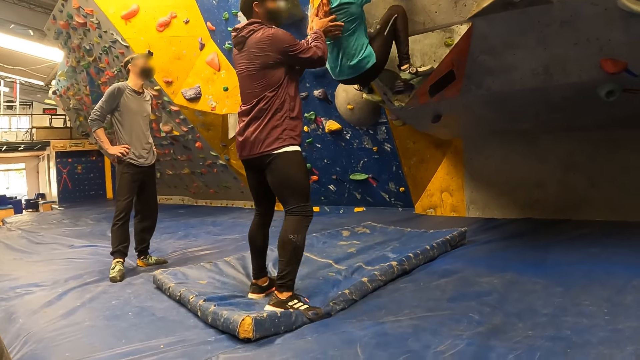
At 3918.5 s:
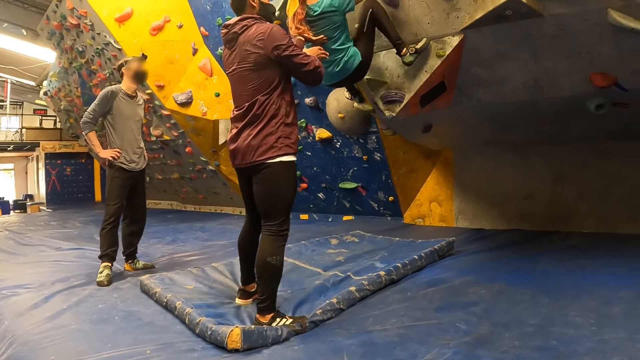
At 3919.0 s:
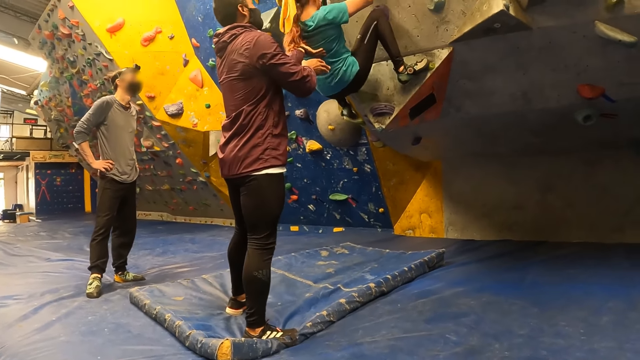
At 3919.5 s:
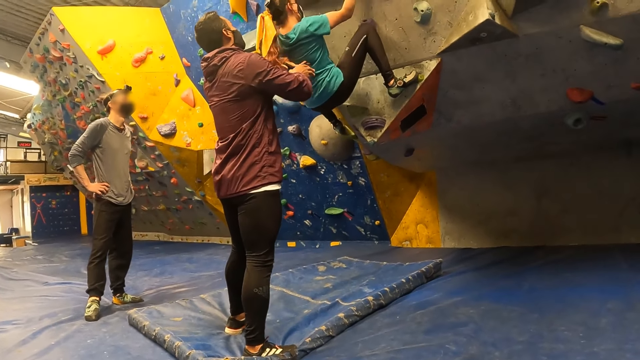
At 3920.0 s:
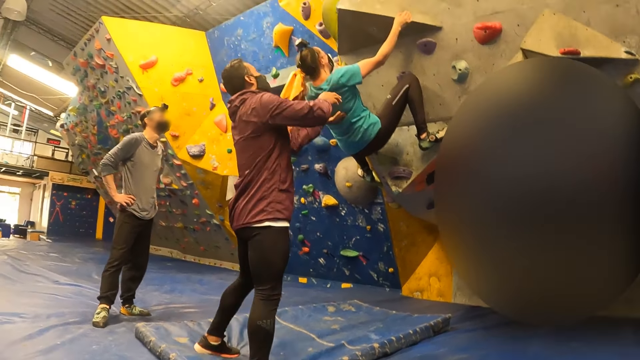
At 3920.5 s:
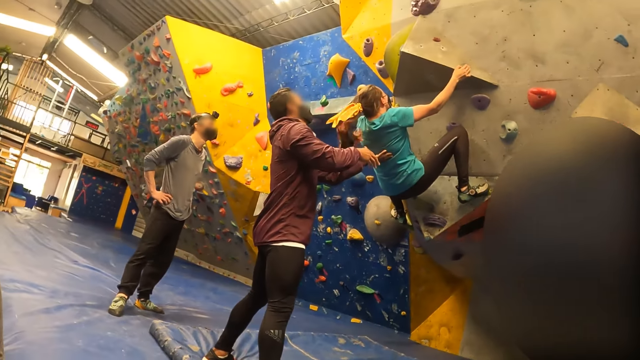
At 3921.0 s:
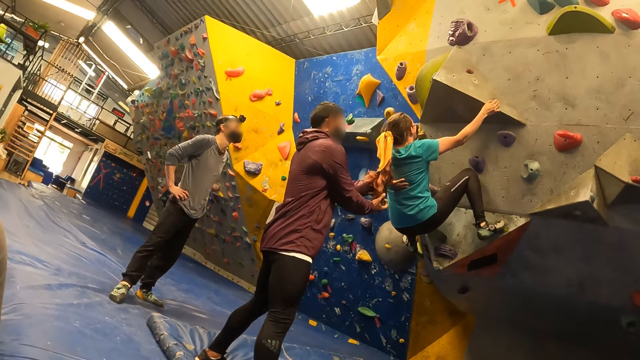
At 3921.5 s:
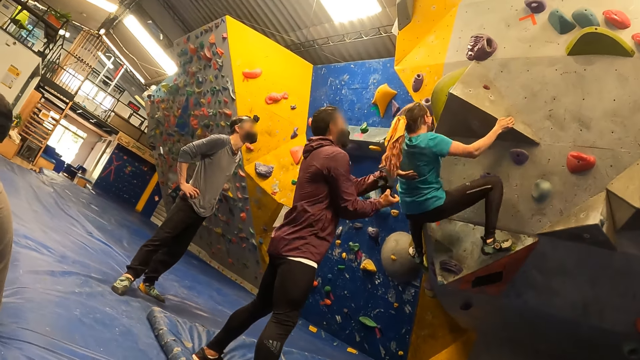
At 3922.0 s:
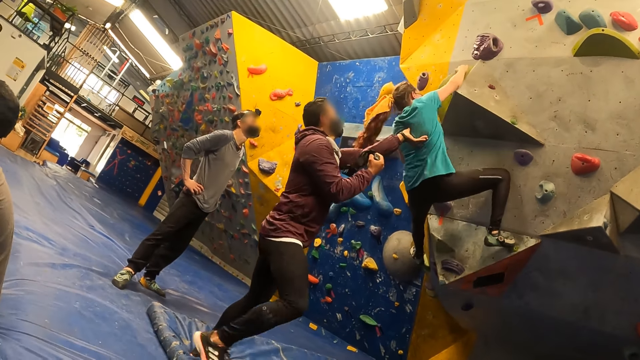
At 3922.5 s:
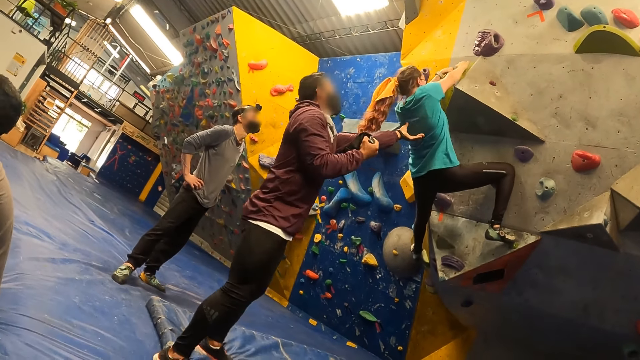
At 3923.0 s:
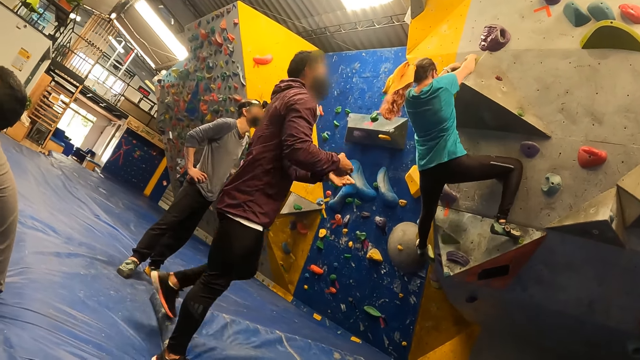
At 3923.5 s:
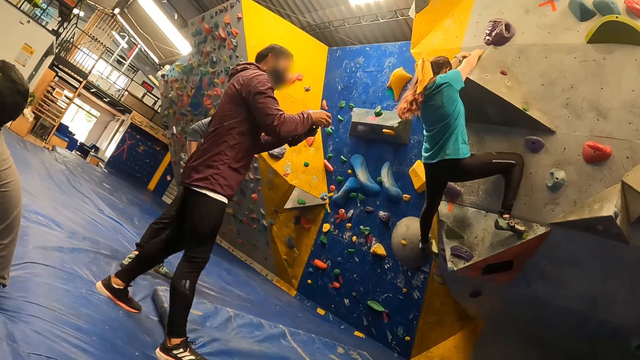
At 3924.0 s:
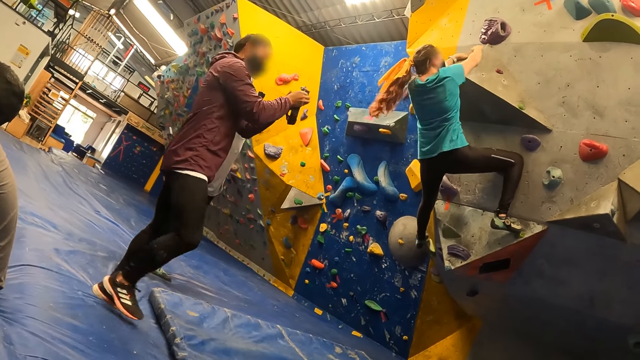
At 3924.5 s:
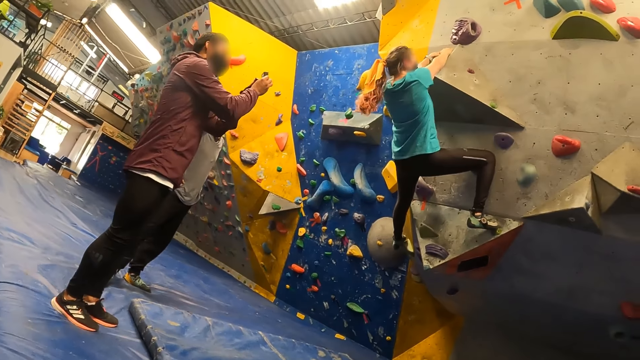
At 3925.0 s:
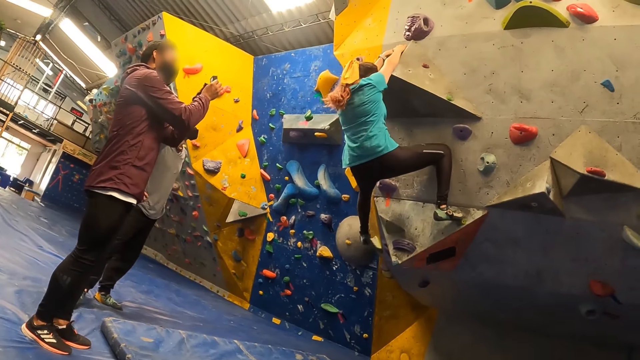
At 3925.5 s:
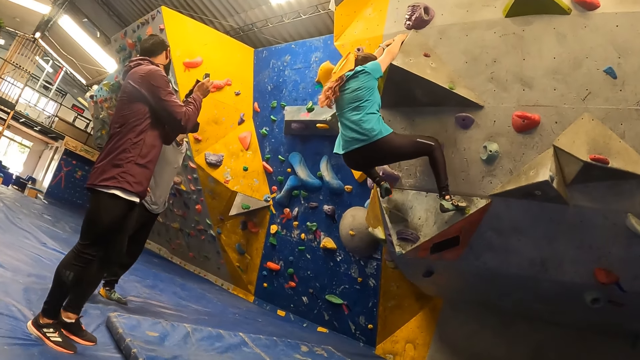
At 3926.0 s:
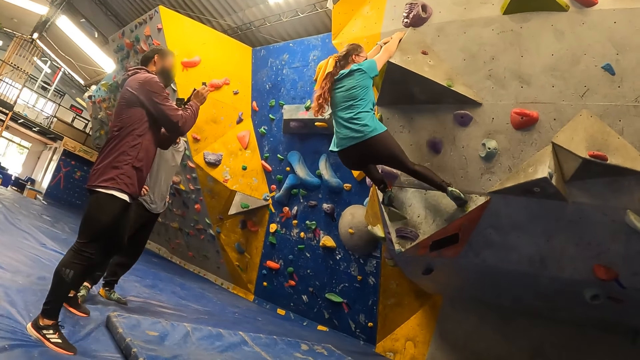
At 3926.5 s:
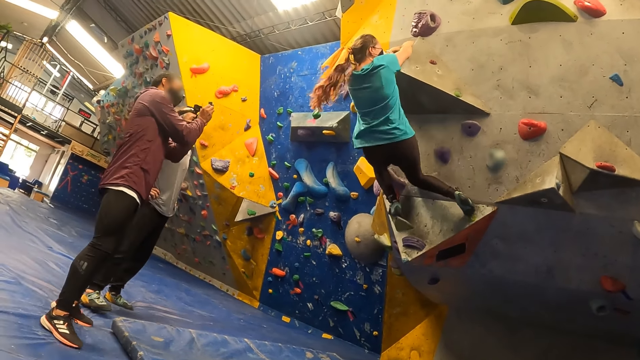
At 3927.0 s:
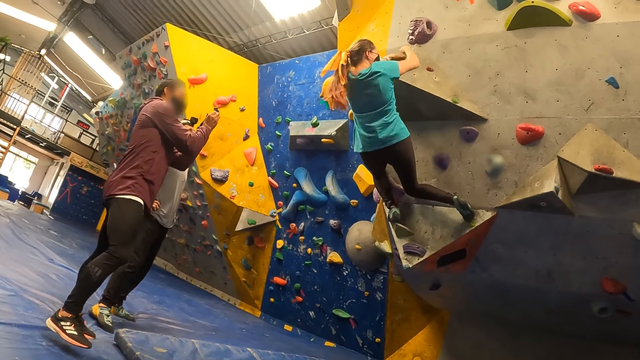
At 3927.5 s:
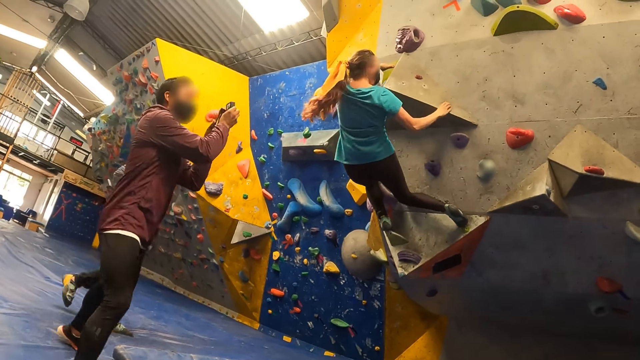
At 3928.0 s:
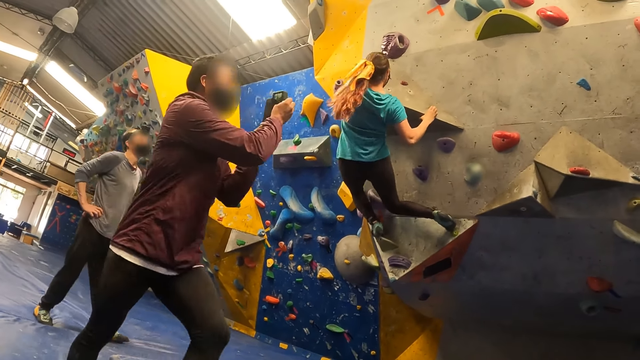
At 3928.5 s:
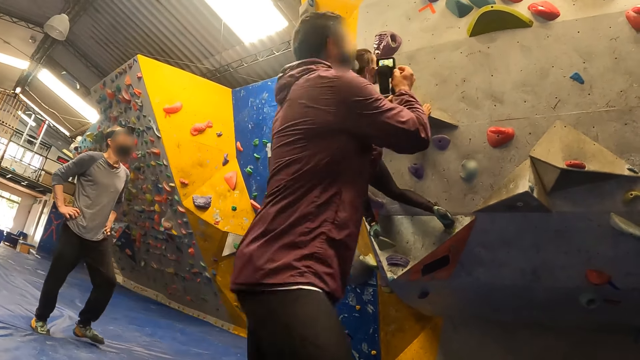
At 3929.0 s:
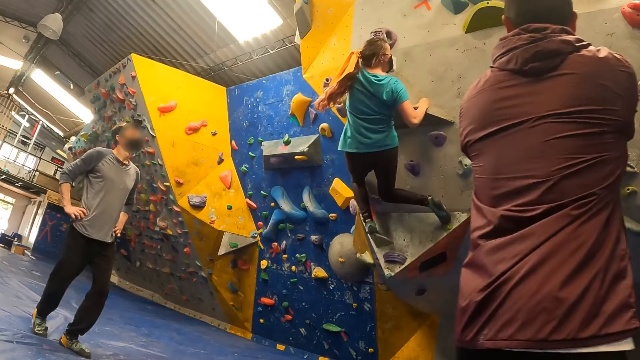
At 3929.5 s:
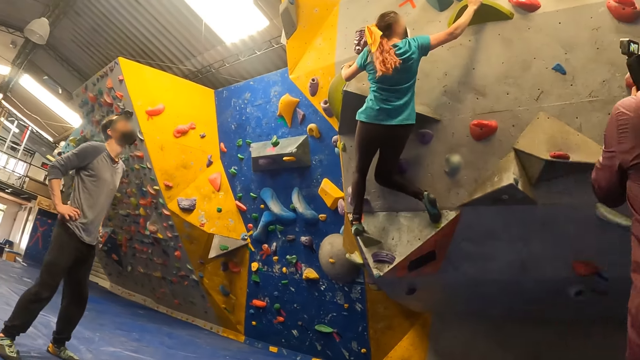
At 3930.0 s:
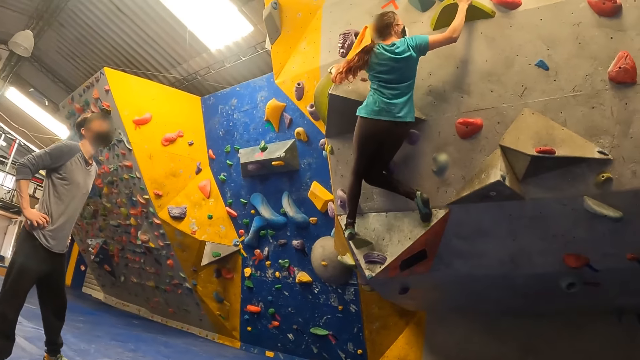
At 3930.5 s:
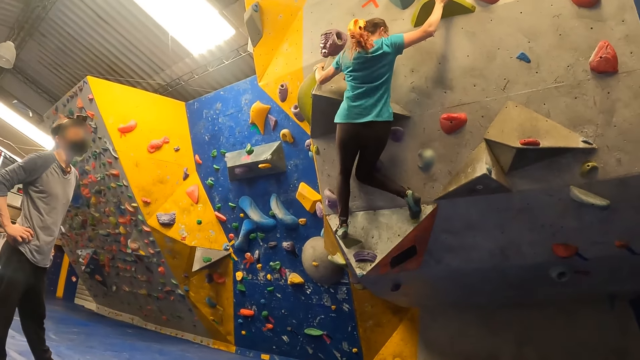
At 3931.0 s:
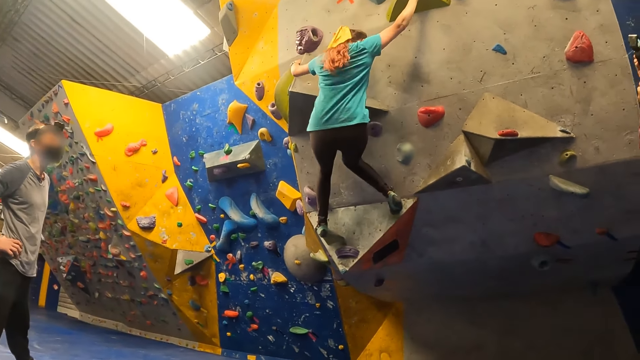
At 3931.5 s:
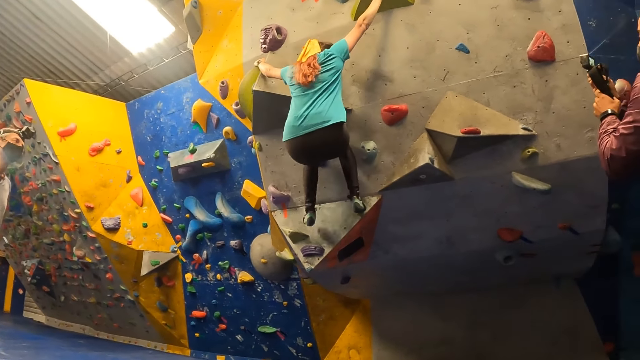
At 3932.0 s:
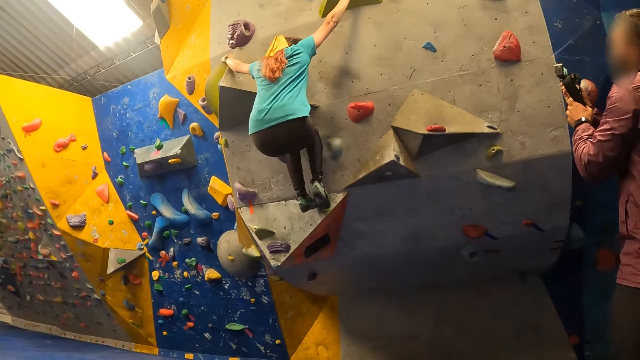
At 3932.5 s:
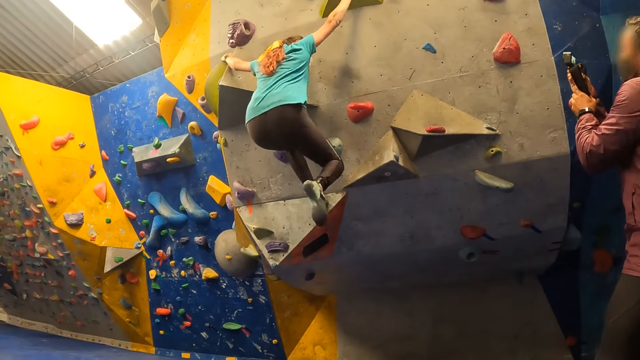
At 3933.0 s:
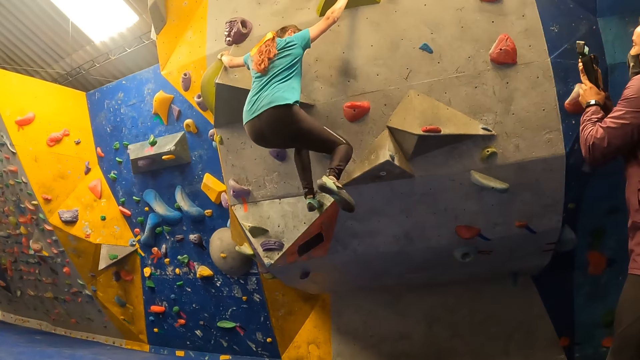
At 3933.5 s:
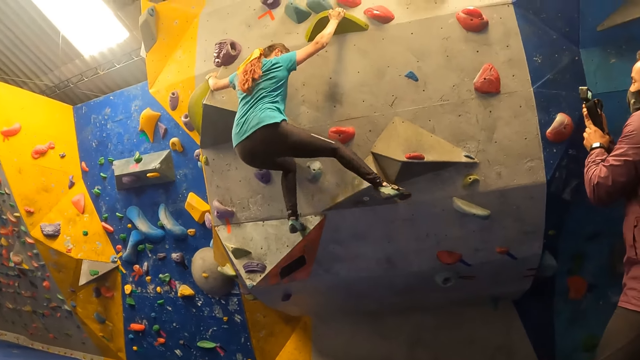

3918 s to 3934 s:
The man operates a recorder with both hands. The man holds the camera. The woman climbs the bouldering wall with both hands. The man records the video.

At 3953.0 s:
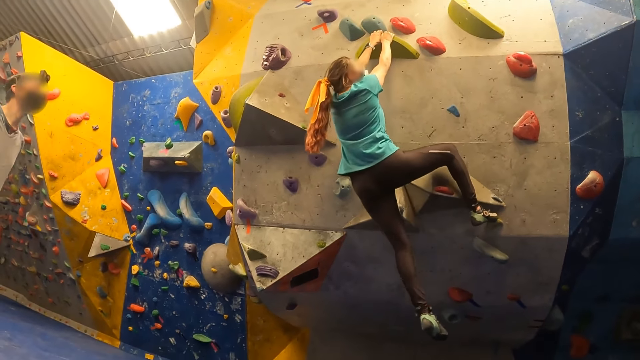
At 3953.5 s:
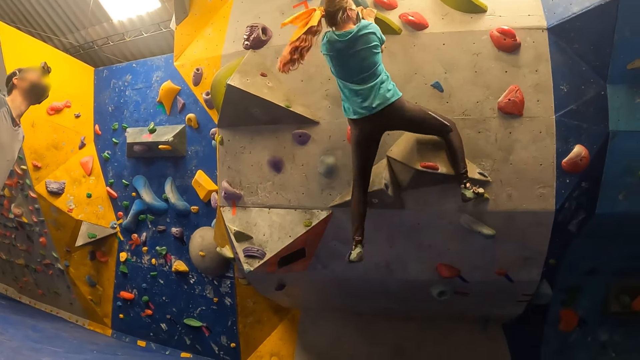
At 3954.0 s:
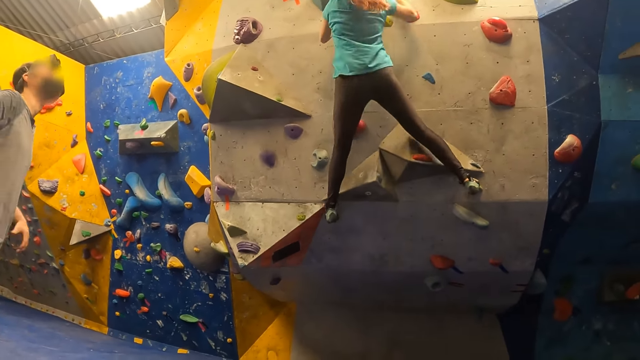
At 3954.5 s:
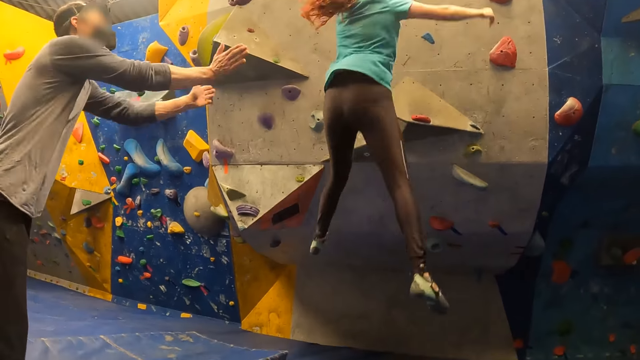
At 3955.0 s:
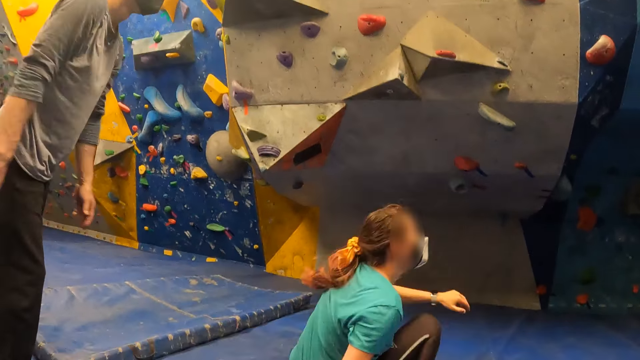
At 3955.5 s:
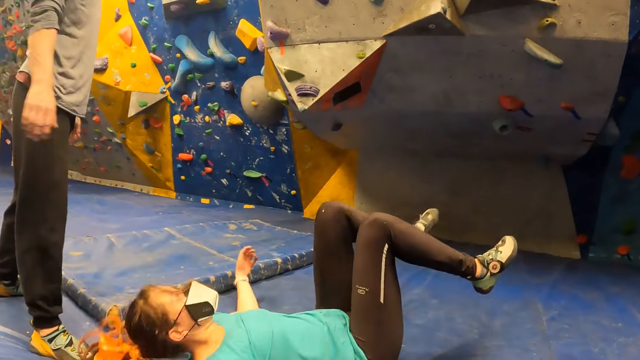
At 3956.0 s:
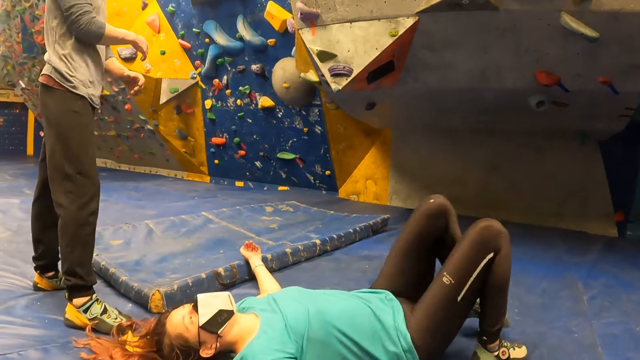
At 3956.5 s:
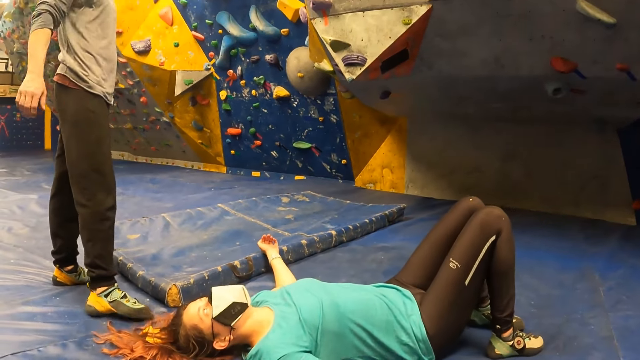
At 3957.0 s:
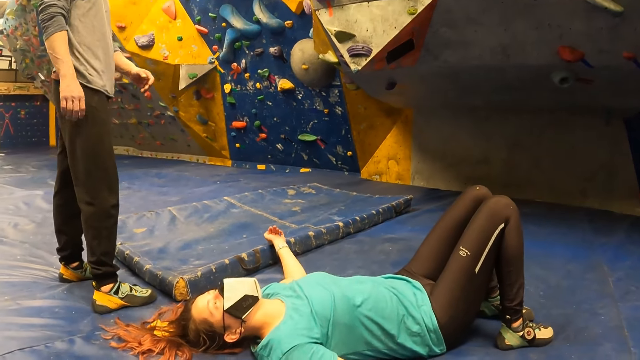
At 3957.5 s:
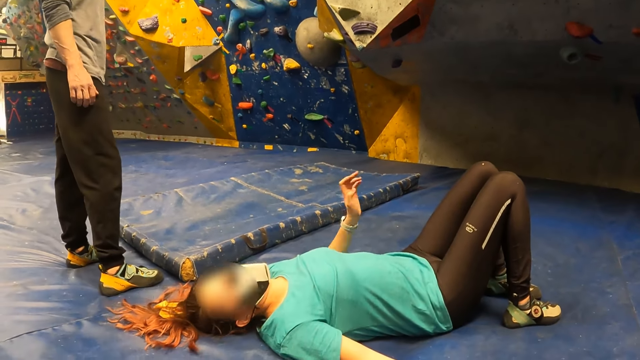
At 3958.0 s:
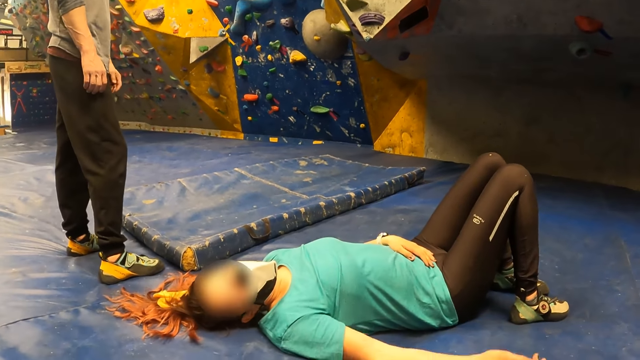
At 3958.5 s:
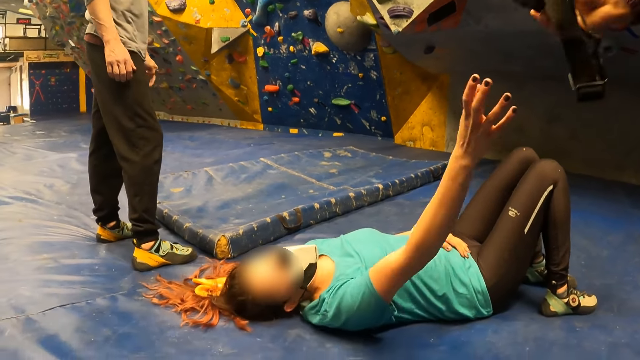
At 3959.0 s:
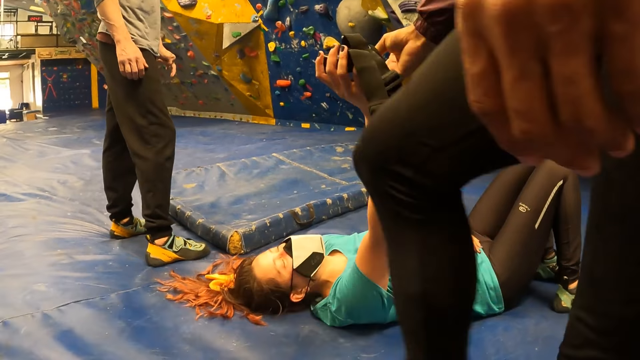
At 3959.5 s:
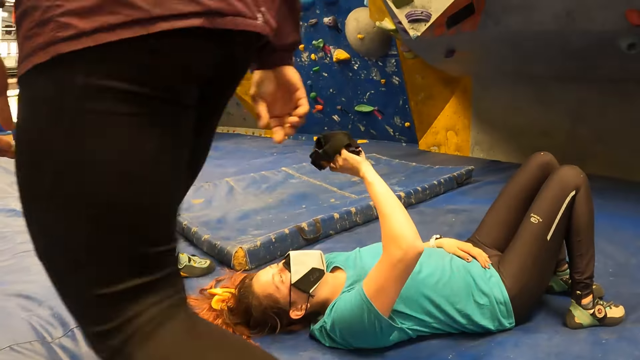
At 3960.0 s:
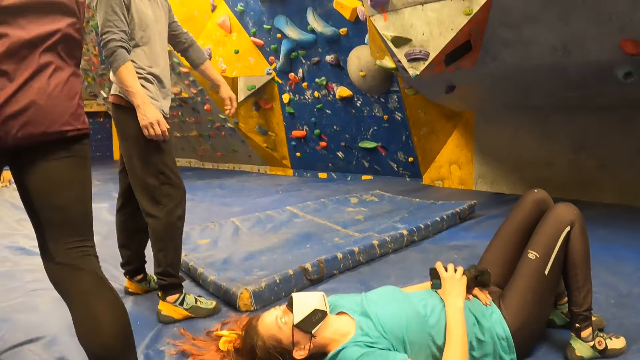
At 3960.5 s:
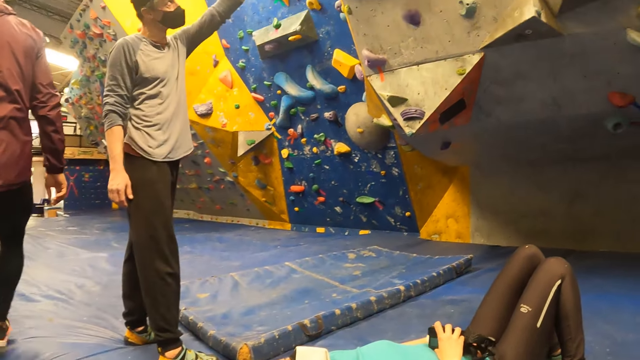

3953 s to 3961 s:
A person raises the hands. The woman jumps down on the floor. The woman falls off the bouldering wall to the crash pad. The man gives out the camera. The woman receives the recorder from the man.
